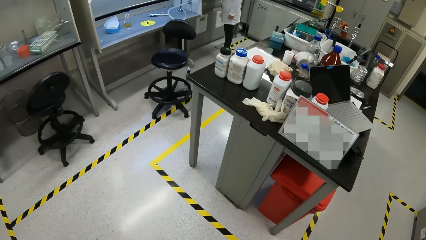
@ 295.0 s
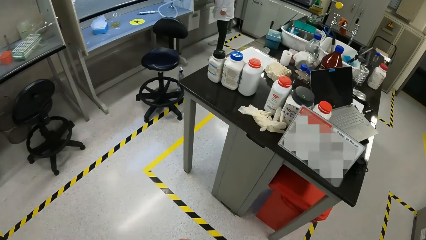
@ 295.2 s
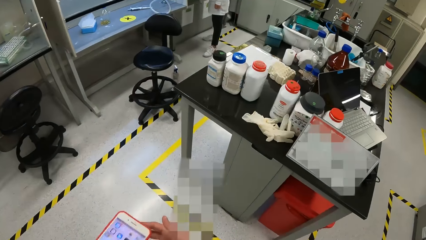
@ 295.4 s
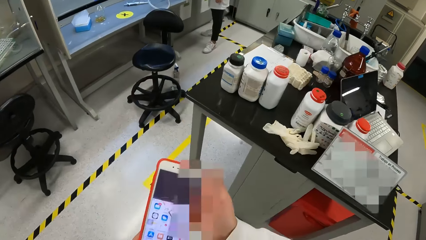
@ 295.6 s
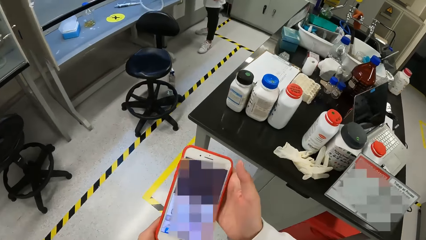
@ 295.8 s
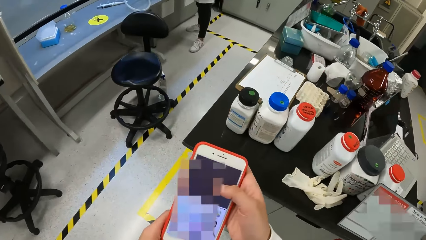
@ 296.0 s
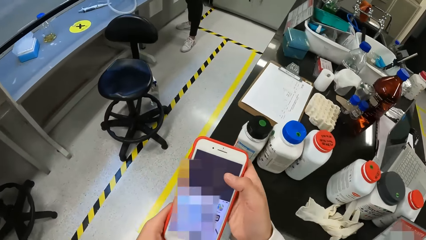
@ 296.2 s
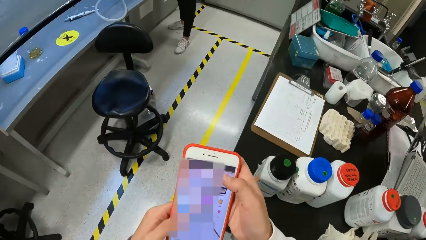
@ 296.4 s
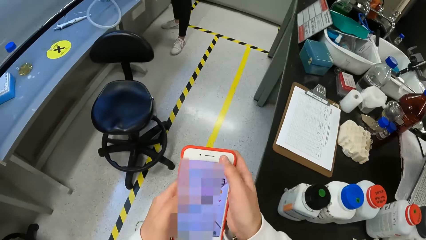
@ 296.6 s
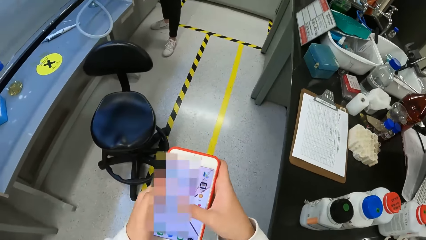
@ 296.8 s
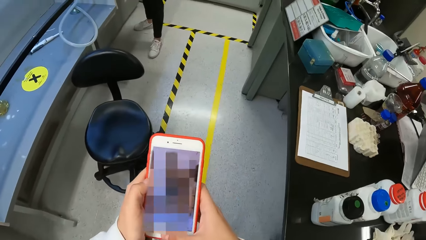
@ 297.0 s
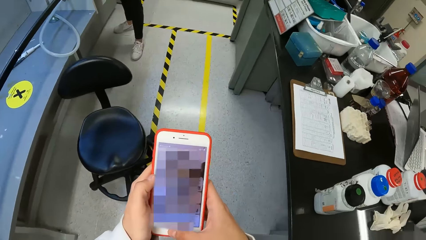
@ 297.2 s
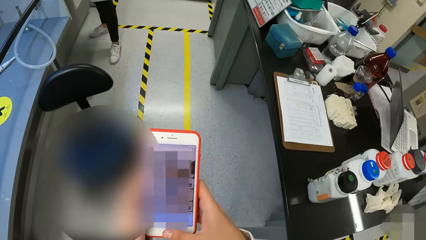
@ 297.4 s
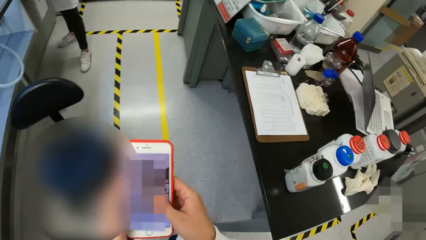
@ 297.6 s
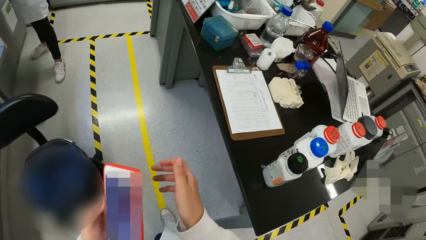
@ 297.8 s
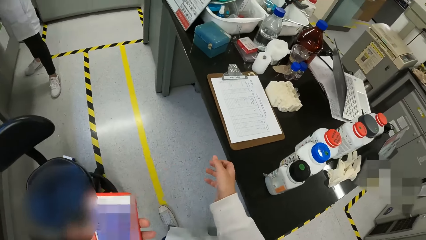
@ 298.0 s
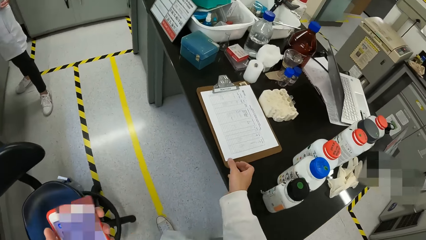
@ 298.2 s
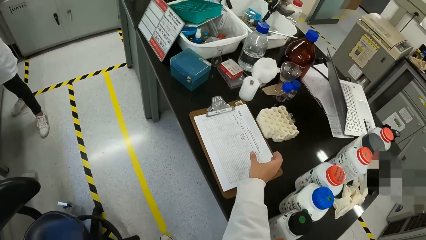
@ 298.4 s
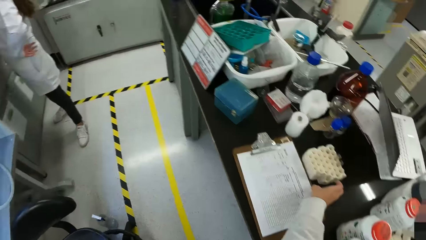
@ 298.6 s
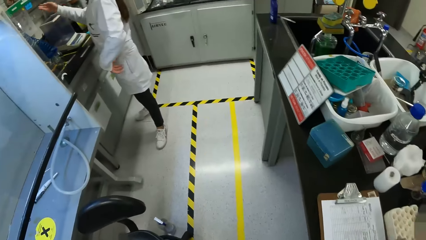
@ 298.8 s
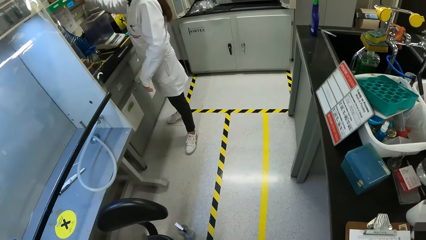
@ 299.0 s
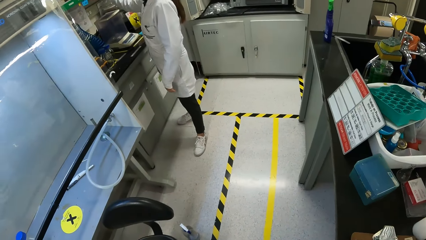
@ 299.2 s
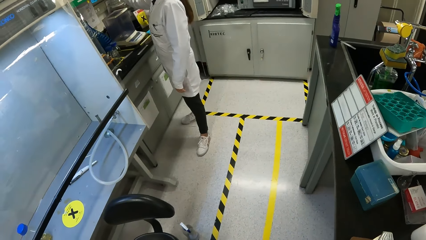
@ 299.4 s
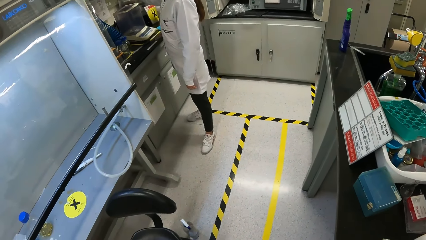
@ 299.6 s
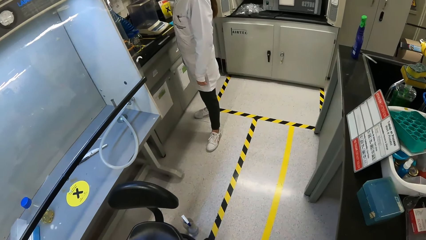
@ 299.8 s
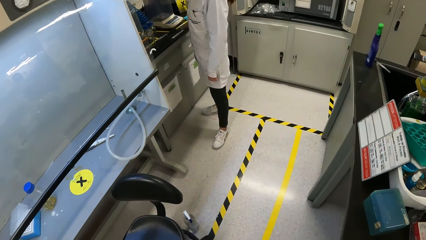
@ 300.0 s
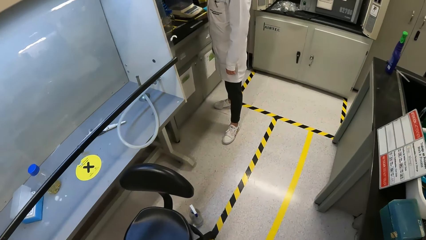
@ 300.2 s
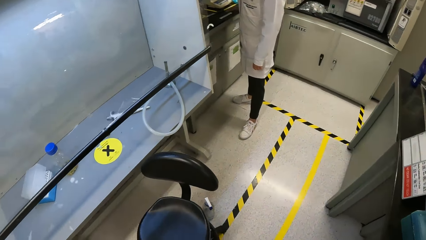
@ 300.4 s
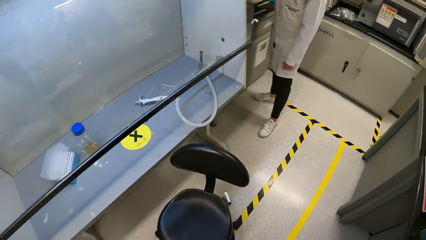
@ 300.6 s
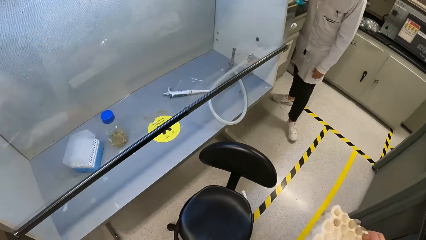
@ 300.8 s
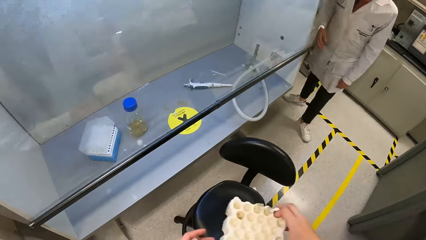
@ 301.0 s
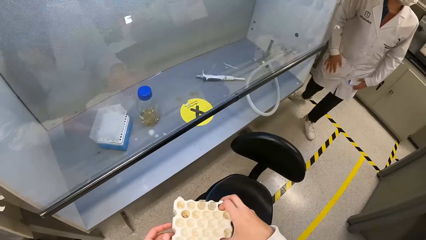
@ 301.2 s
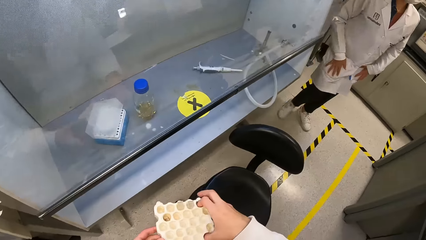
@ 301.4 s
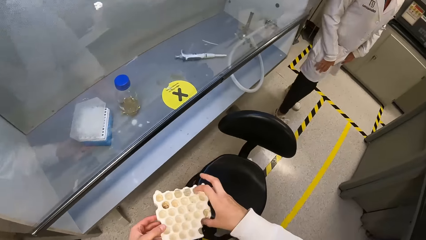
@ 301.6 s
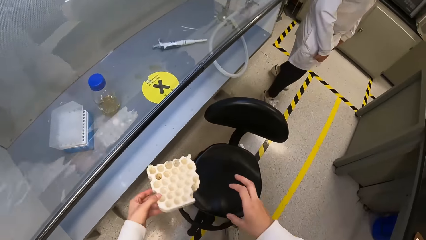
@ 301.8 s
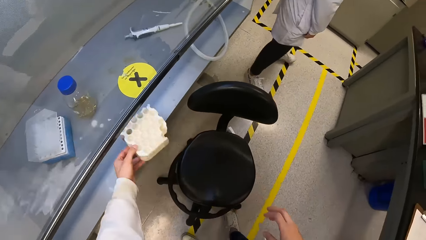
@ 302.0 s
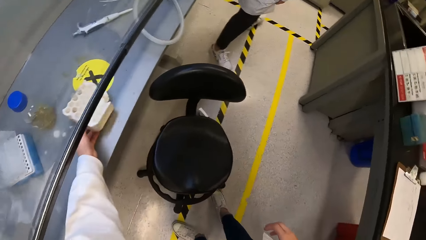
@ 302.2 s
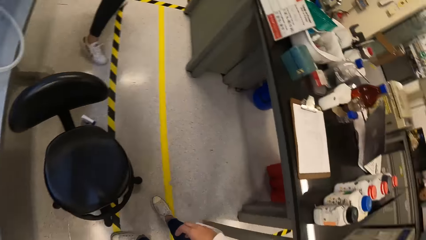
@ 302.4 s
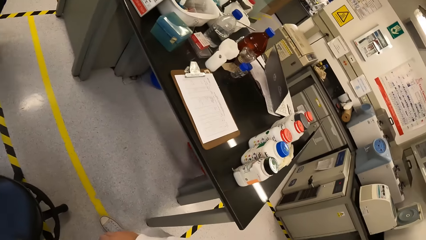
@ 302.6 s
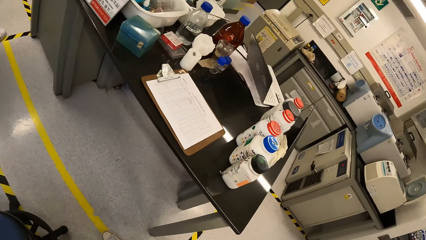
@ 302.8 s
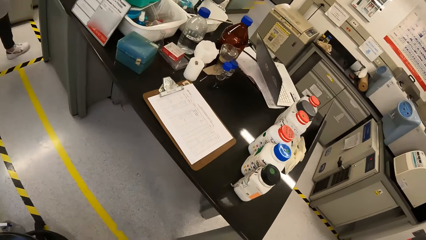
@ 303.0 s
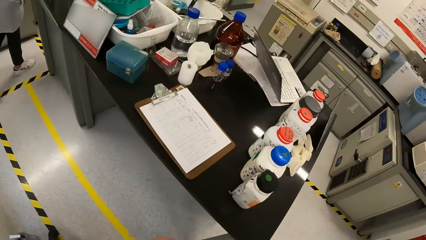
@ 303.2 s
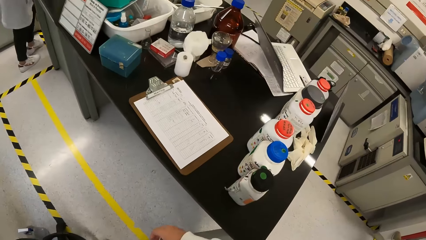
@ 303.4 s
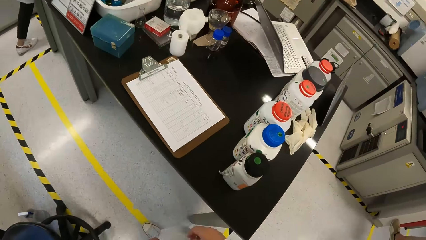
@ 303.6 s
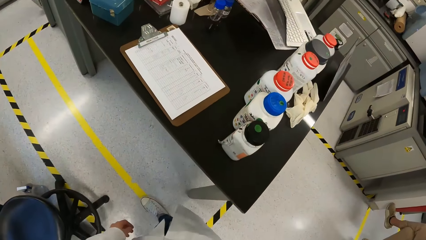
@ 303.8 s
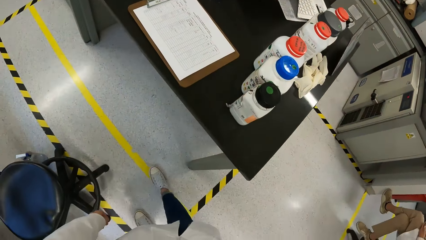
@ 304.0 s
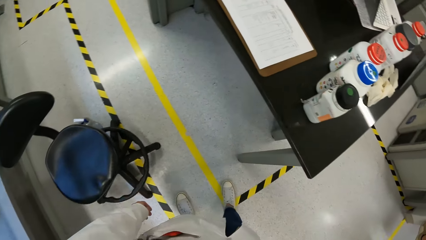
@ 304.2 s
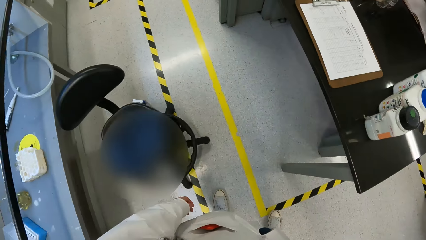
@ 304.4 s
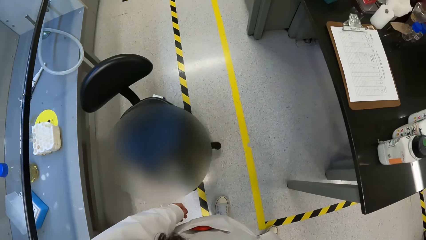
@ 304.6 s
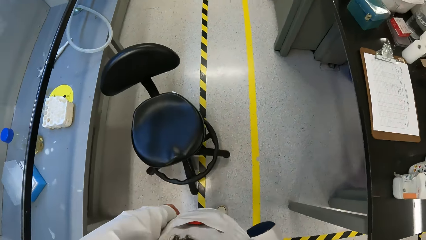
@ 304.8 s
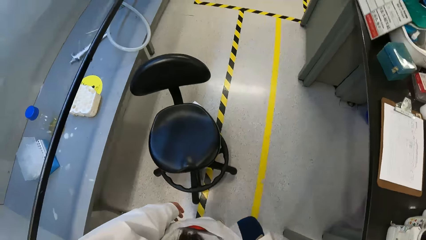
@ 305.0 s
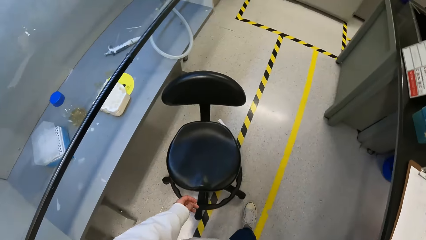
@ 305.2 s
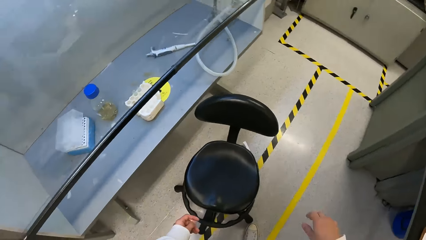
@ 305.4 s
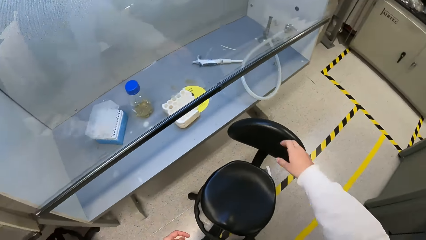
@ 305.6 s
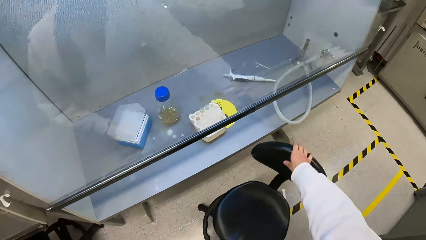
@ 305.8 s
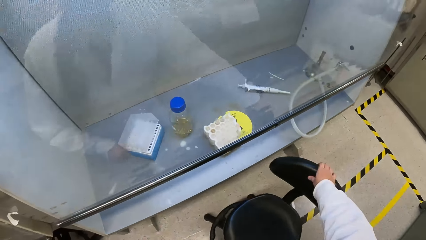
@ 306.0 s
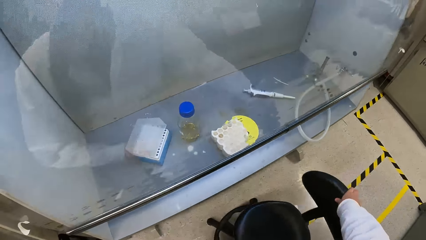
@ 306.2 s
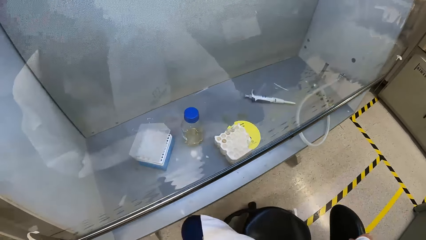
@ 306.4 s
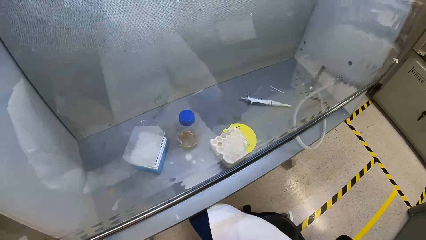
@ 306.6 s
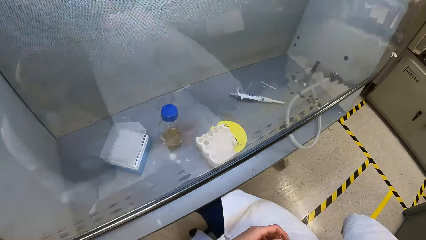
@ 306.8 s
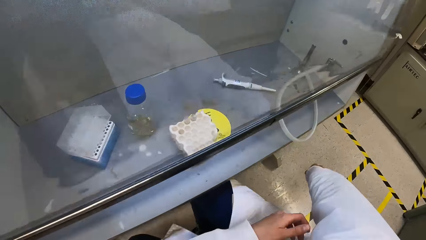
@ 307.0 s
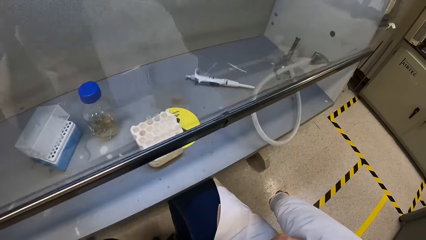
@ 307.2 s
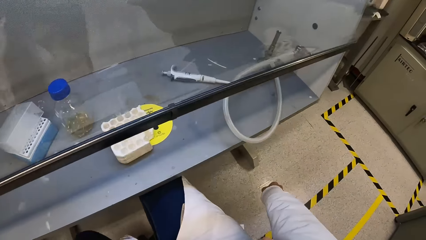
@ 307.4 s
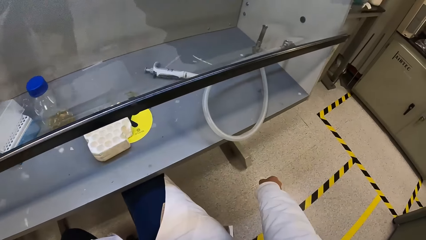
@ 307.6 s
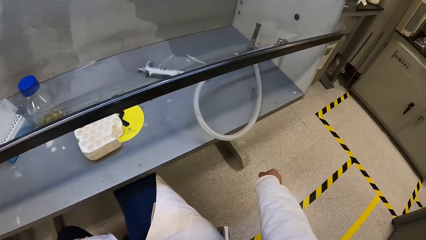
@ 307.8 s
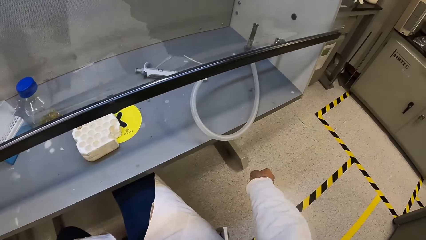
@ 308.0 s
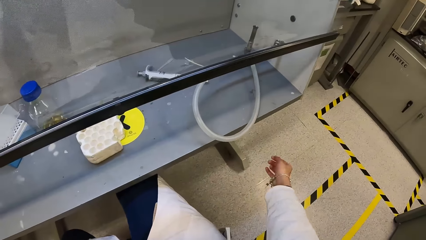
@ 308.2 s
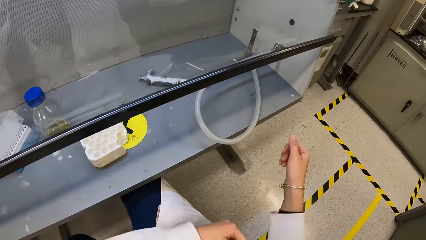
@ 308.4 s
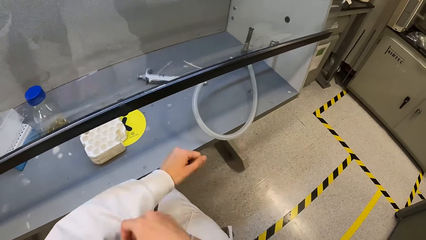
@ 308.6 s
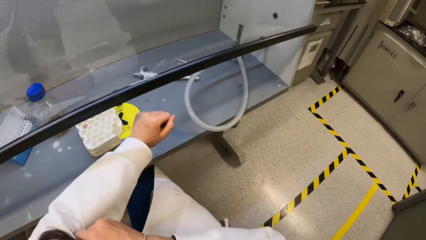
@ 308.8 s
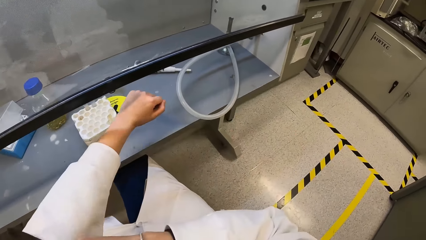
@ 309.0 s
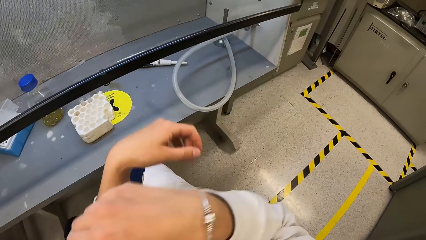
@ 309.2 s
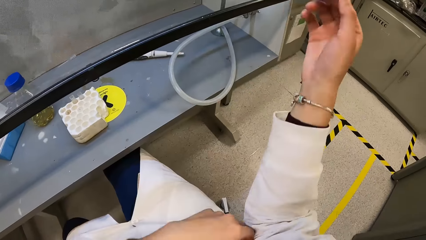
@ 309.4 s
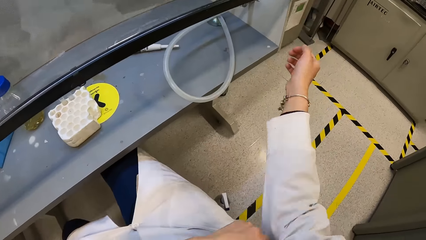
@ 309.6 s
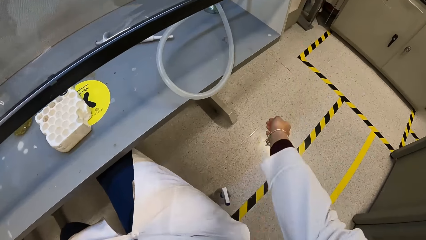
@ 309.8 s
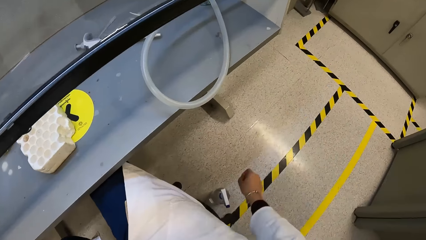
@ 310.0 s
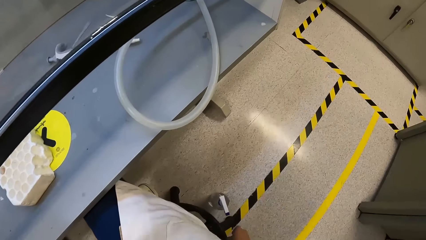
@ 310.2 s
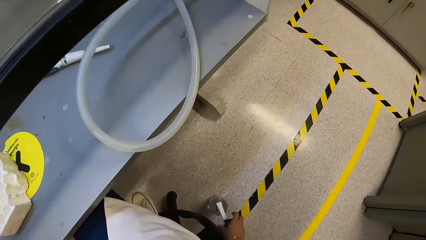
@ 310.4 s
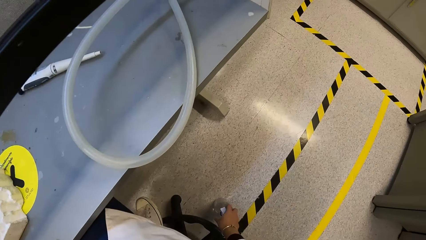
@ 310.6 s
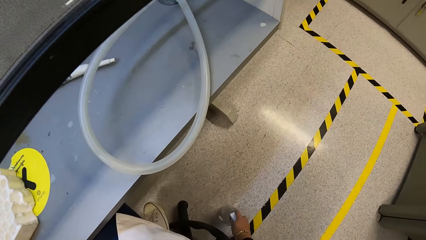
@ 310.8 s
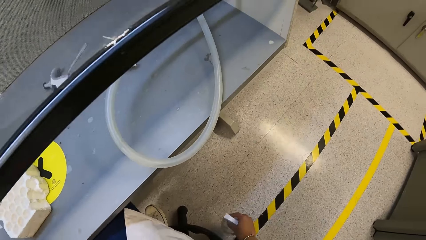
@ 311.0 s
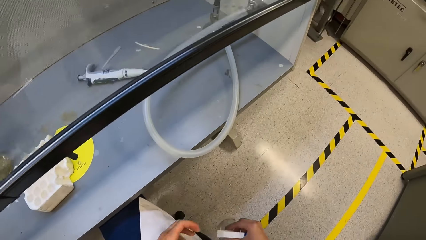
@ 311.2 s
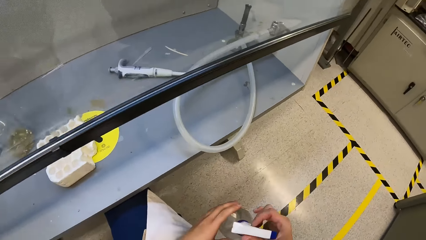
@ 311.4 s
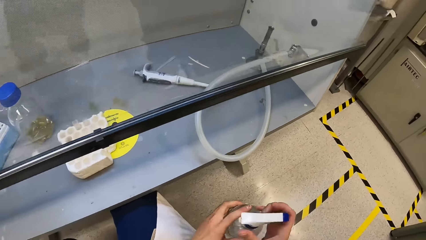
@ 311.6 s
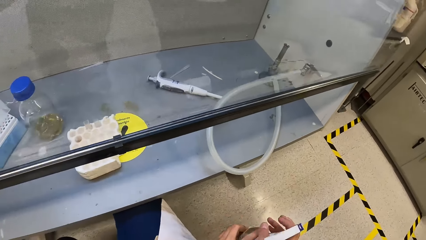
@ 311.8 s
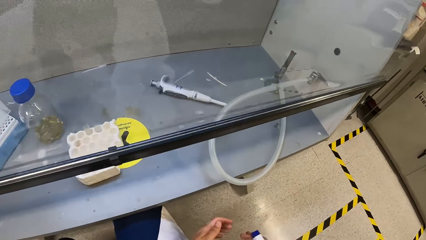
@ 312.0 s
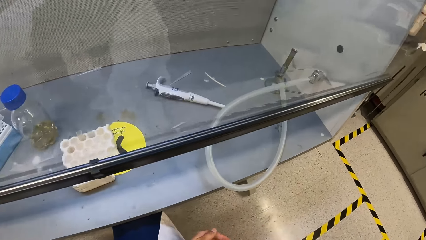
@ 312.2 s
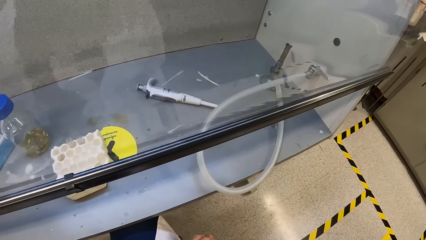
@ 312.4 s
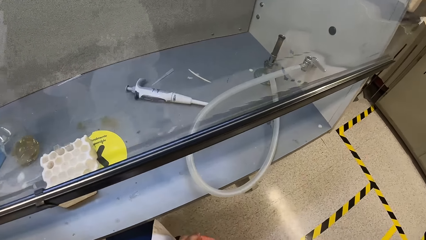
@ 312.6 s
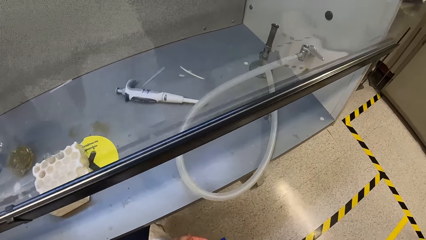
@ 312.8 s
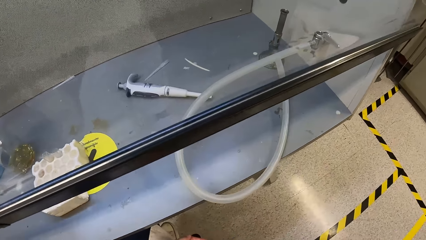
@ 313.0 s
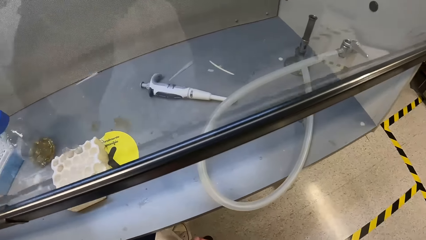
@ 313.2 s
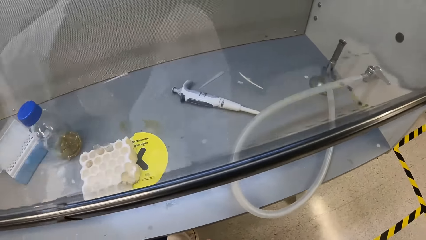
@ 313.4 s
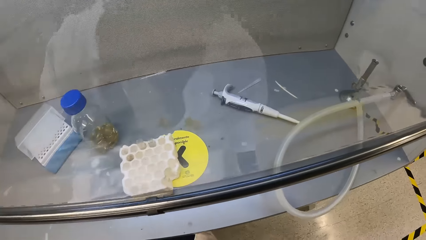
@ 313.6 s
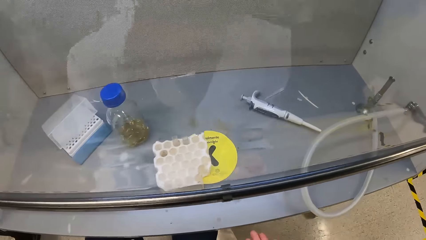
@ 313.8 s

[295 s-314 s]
The camera wearer walks around the room. She operates a phone with both hands. She holds the phone with her left hand. She holds a test tube rack on a table with her right hand. She picks up the test tube rack. She looks around the room. She holds the test tube rack with both hands. She drops the test tube rack on a lab bench with her left hand. She looks around the room. She adjusts a chair with her right hand. She holds onto the chair with her right hand. She sits down on the chair. She adjusts her lab coat with her right hand. She adjusts her lab coat with her left hand. She picks up a disinfectant from the floor with her right hand. She holds the disinfectant from the floor with her left hand. She sprays on her hand.
